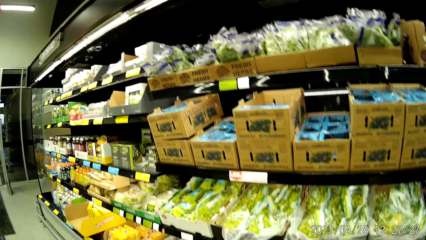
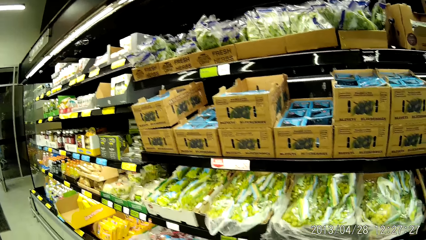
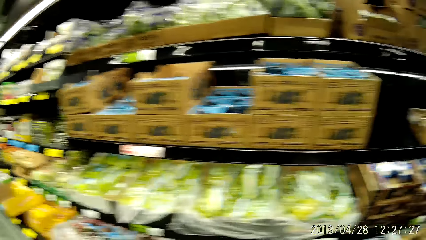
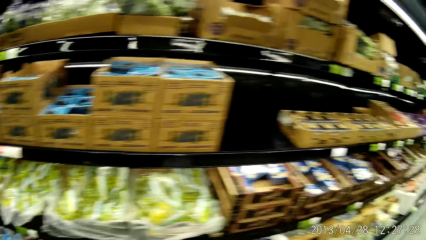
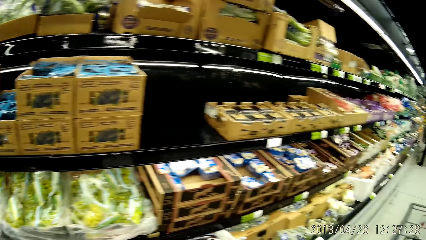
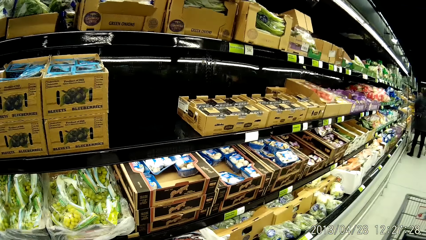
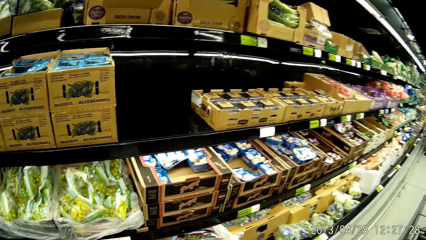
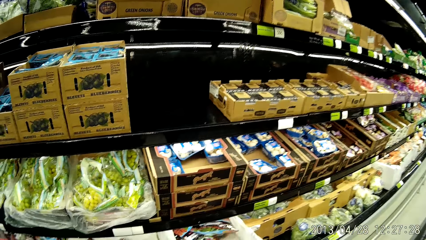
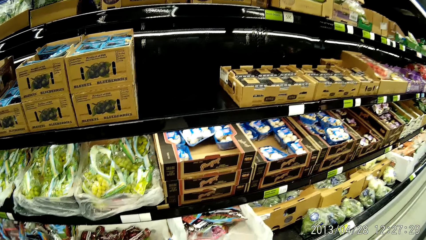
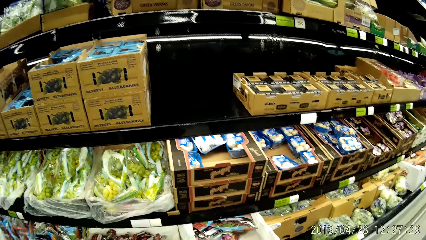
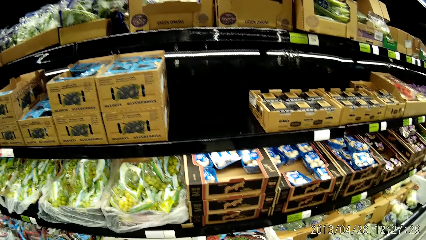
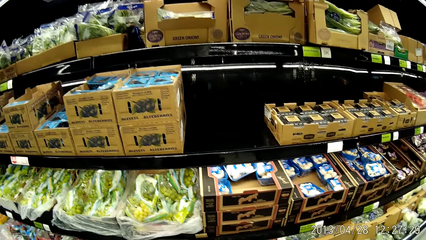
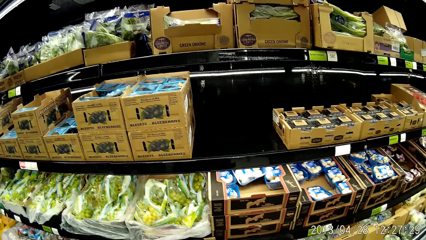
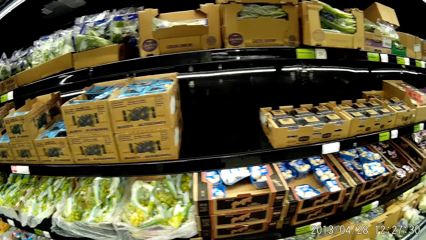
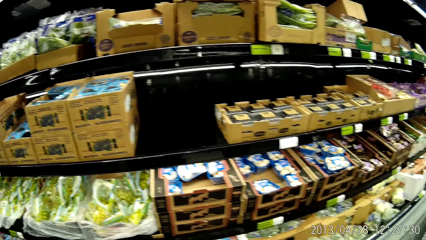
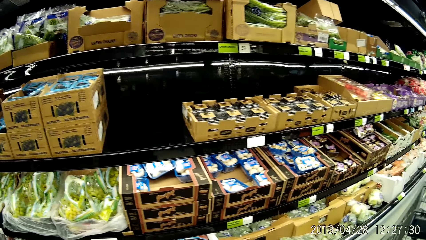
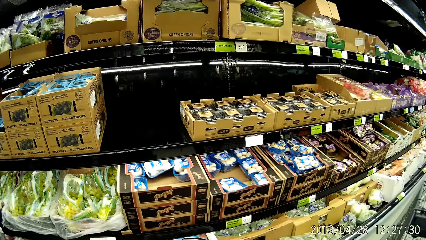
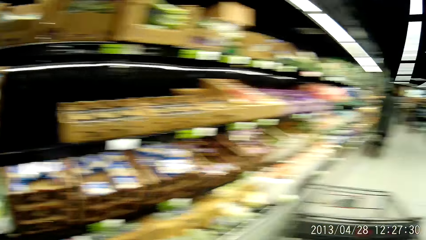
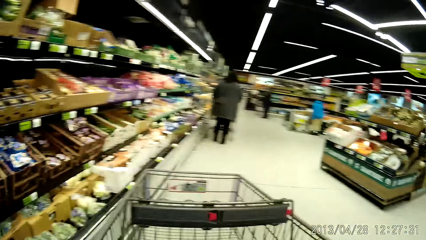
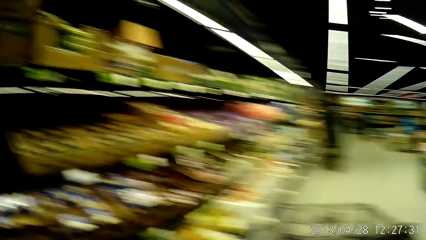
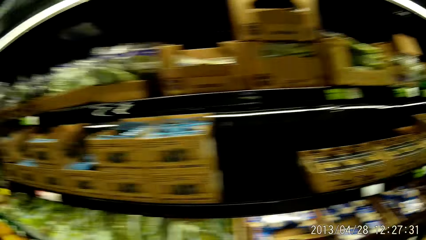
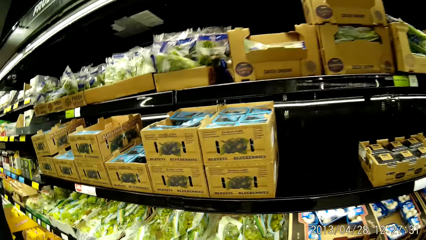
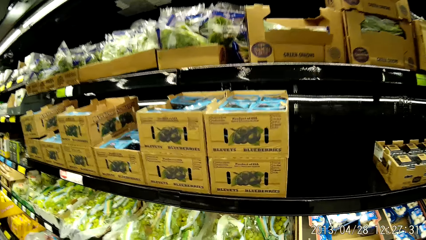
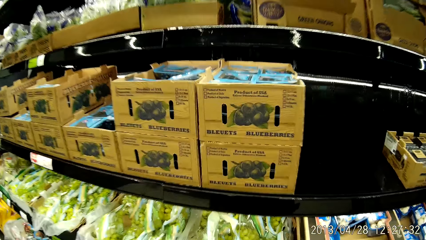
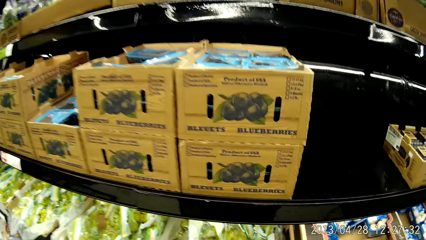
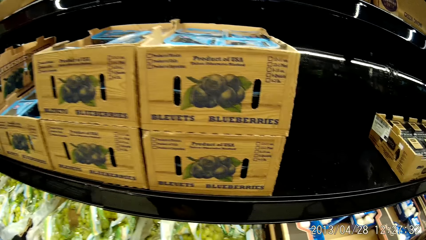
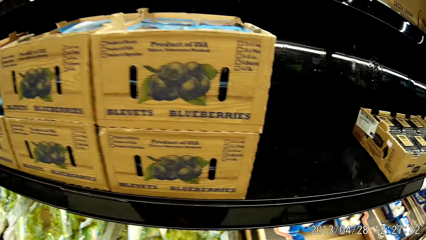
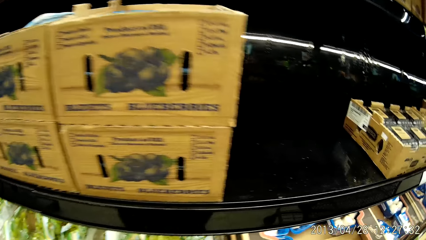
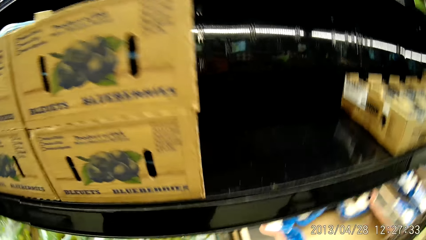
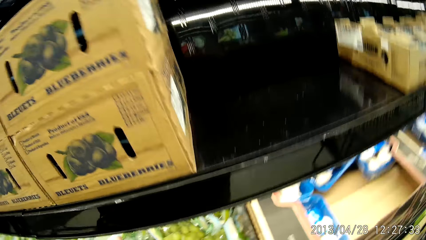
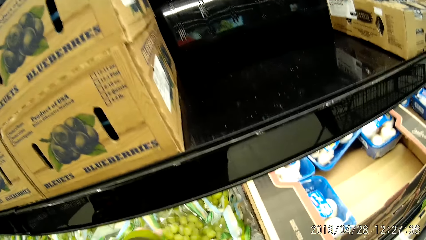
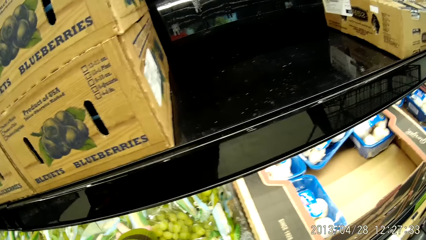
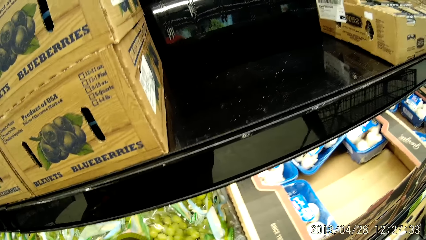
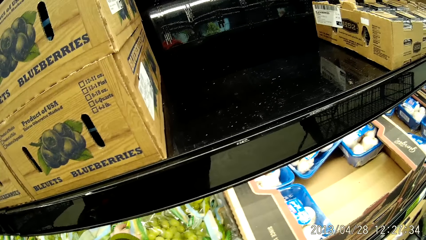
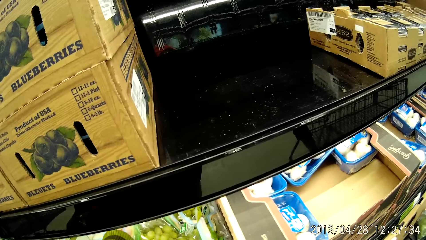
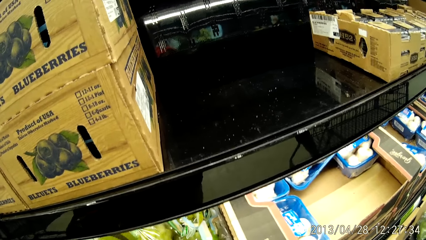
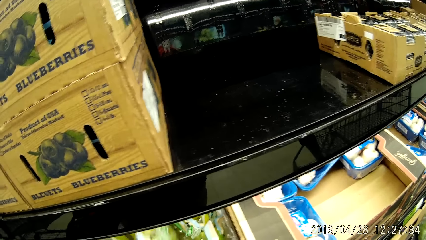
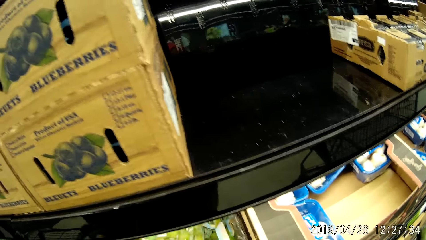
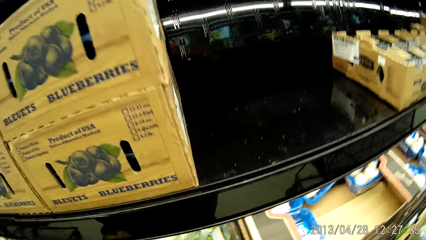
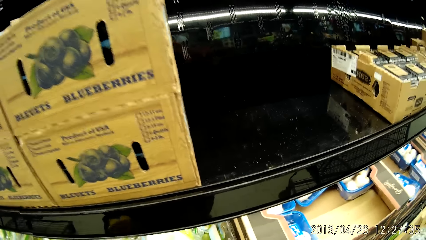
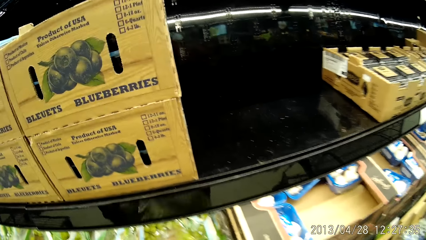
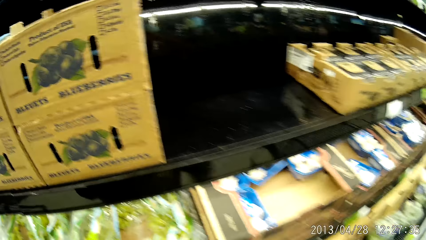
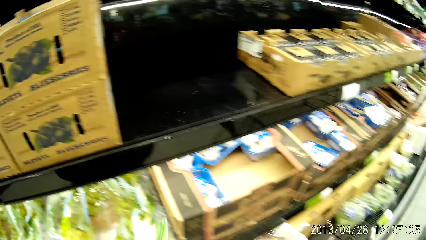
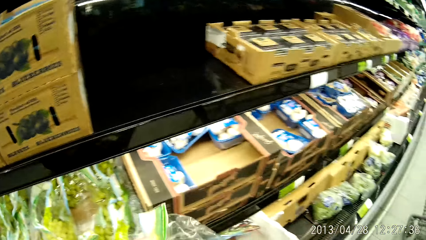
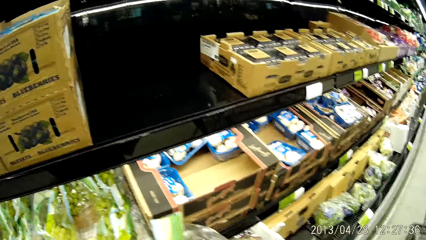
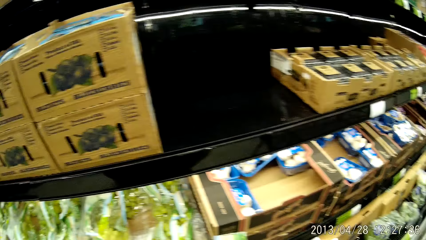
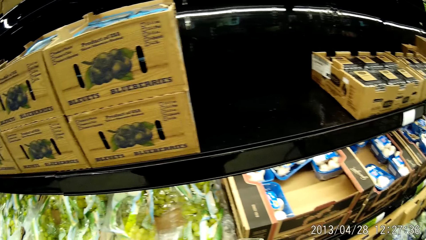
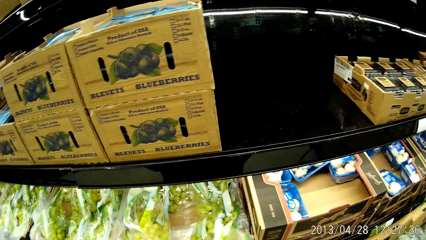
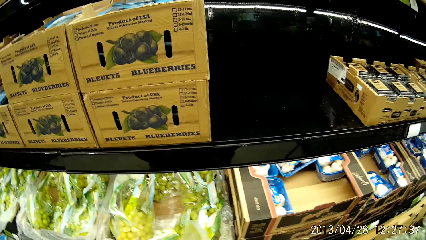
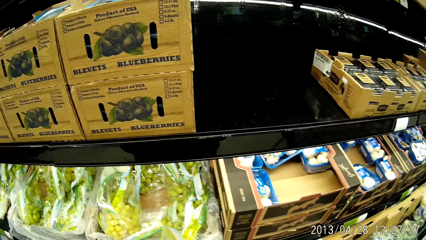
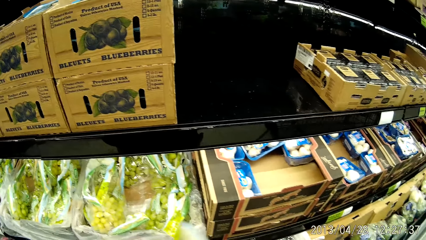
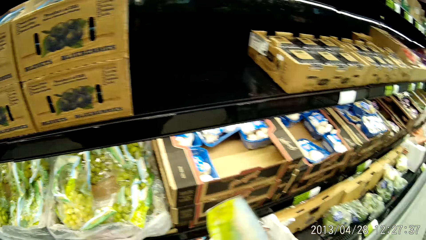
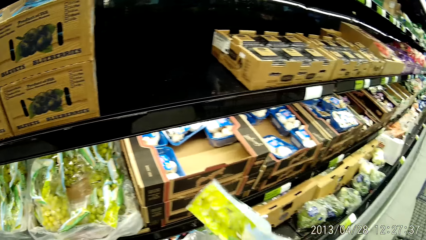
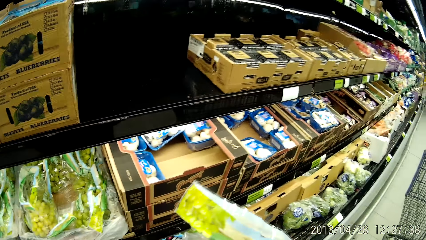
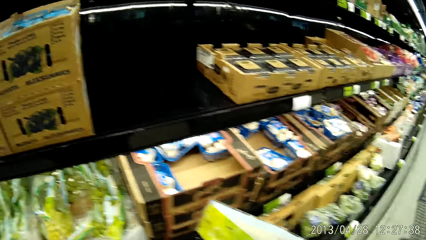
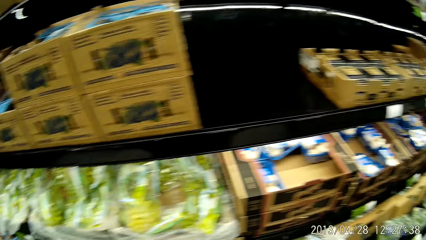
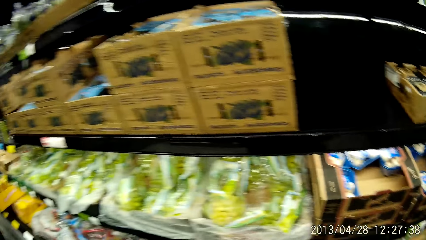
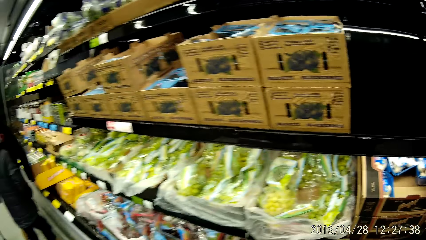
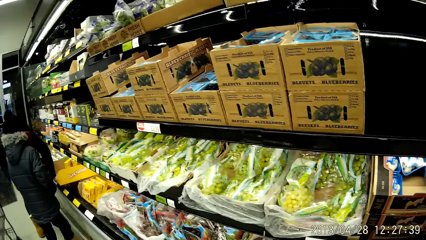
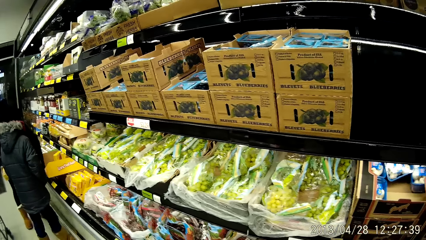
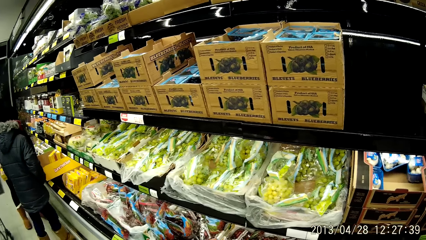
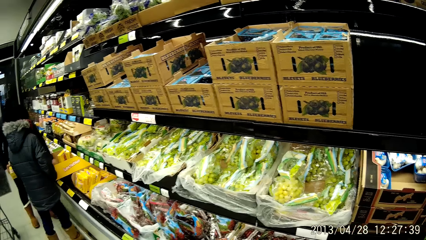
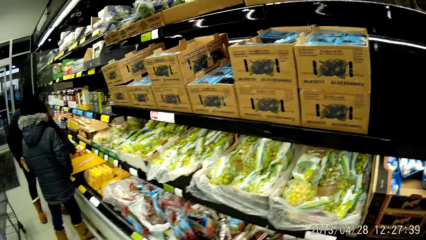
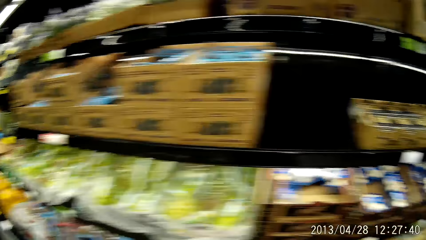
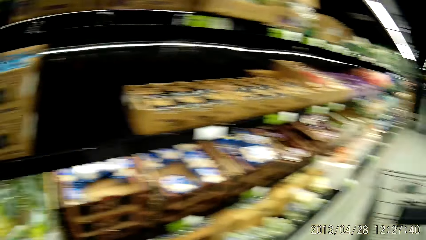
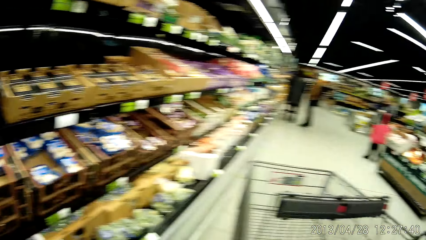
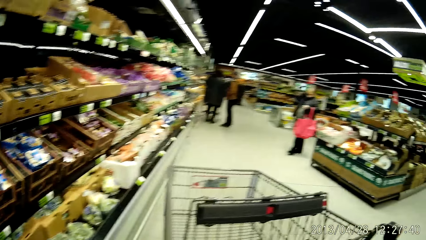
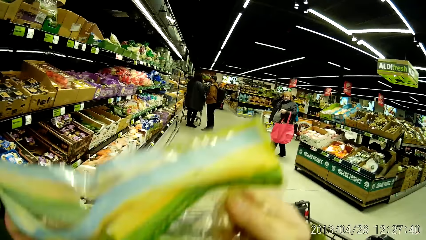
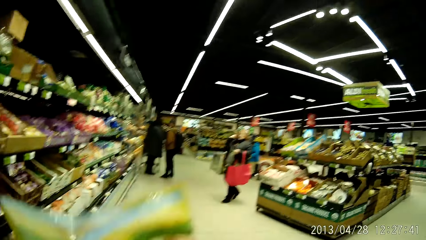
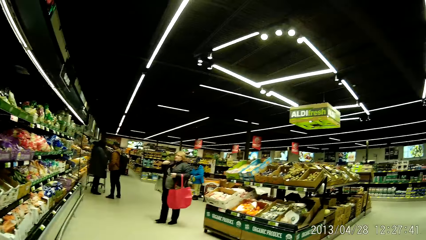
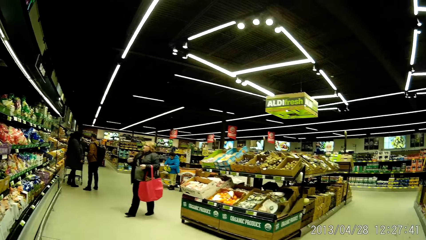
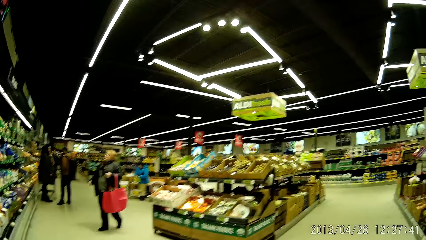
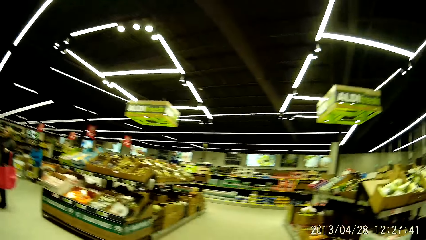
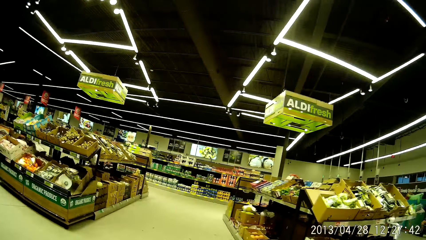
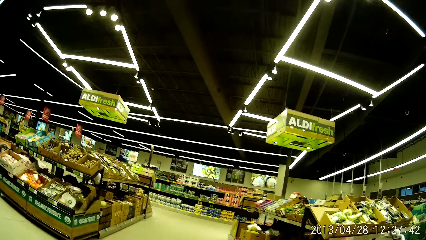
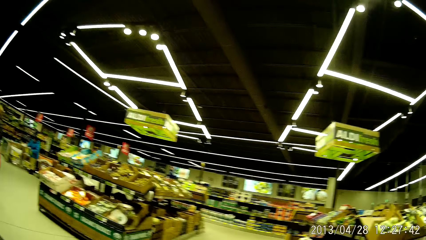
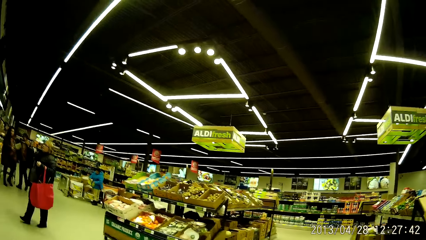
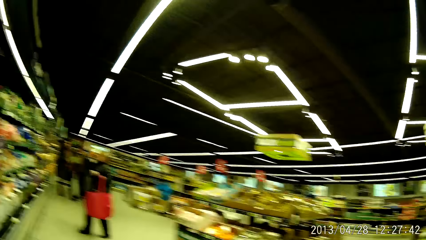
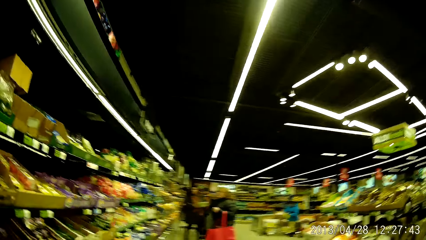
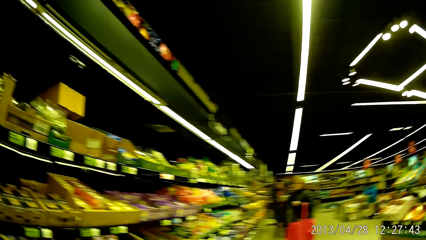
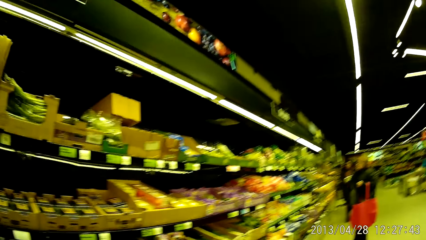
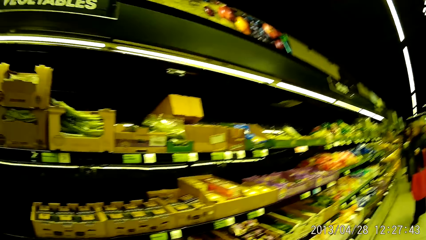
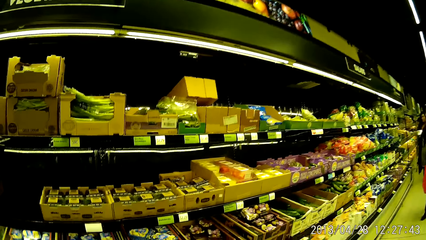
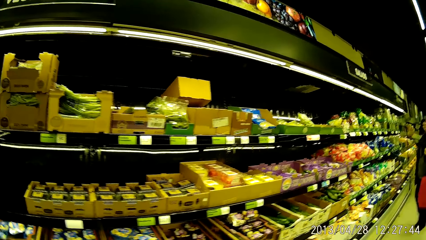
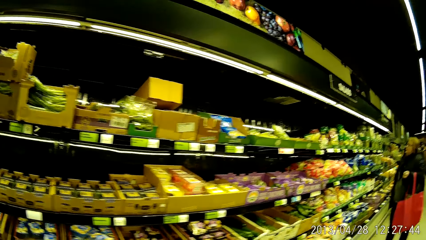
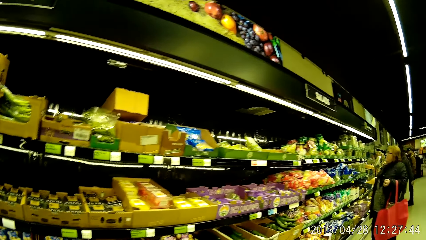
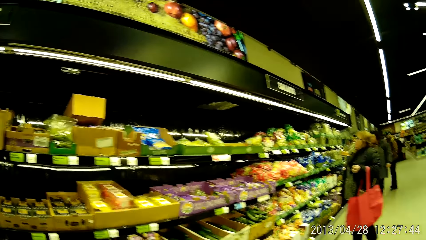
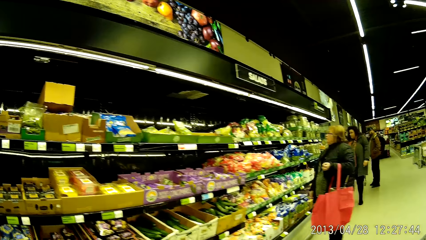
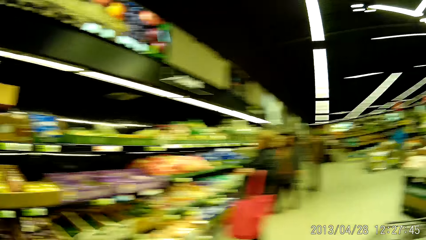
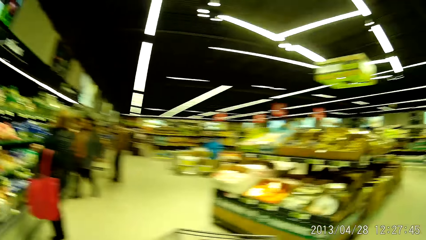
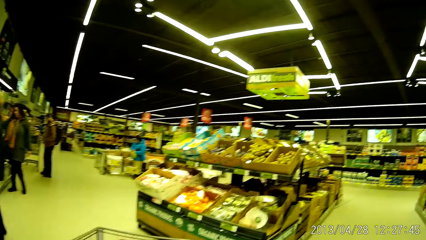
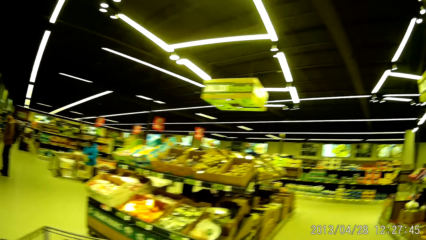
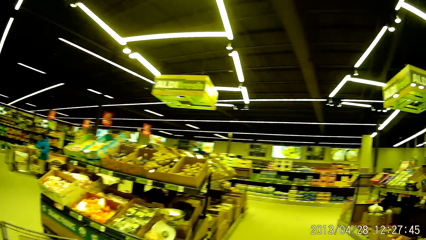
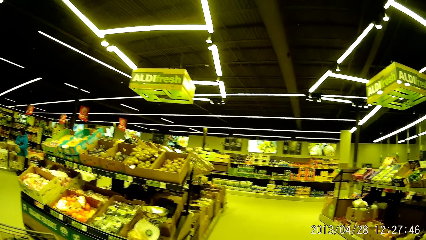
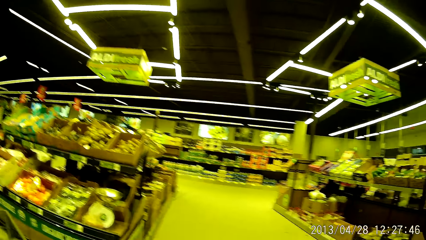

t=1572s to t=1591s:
The camera wearer stands in the store. They move the shopping cart inside the supermarket. They pick up a pack of berries on the shelf. They put the pack of berries in a trolley. They move the shopping cart inside the supermarket.
